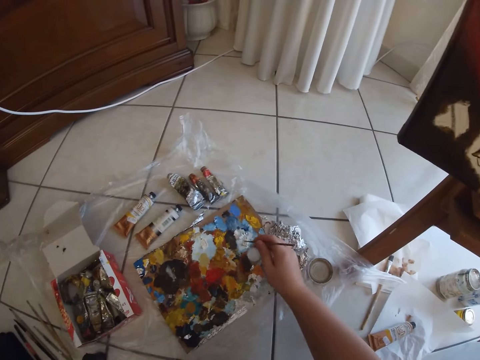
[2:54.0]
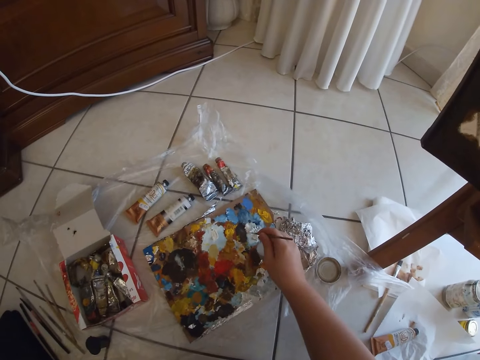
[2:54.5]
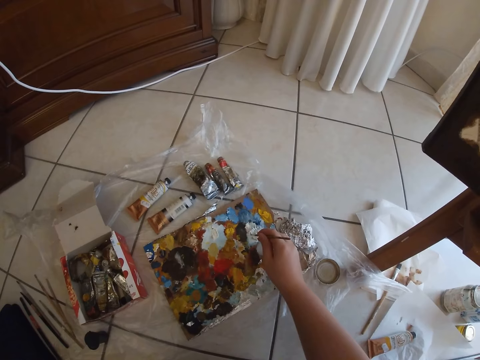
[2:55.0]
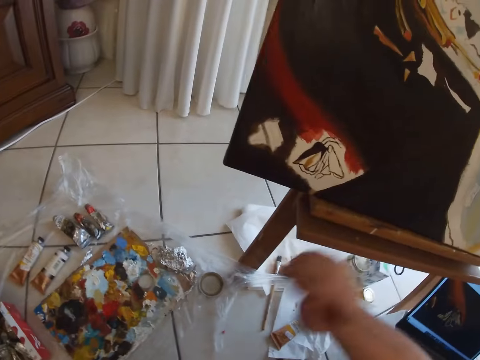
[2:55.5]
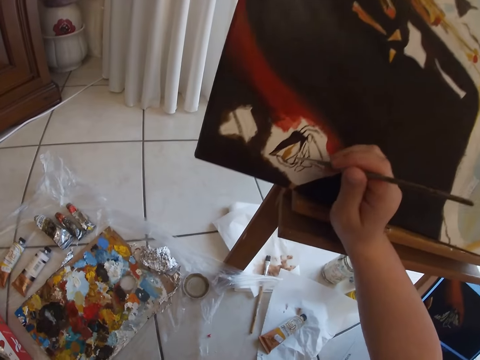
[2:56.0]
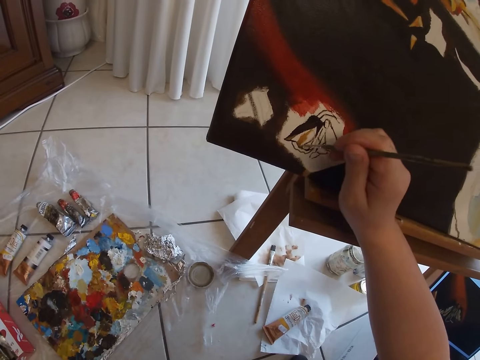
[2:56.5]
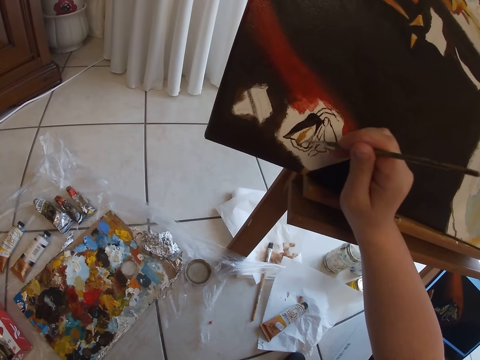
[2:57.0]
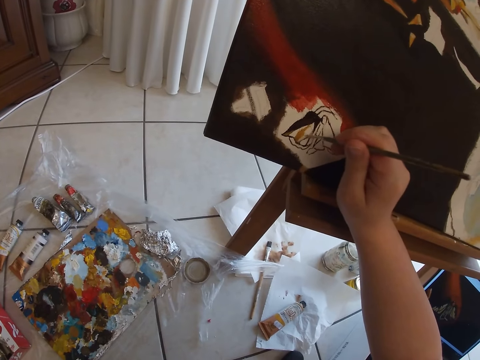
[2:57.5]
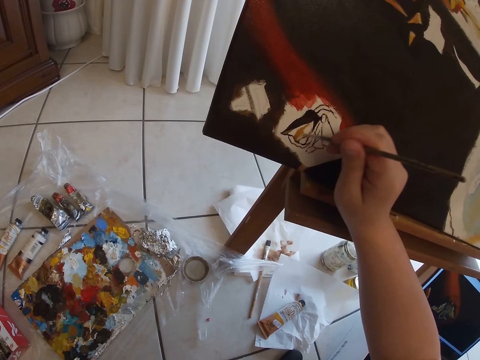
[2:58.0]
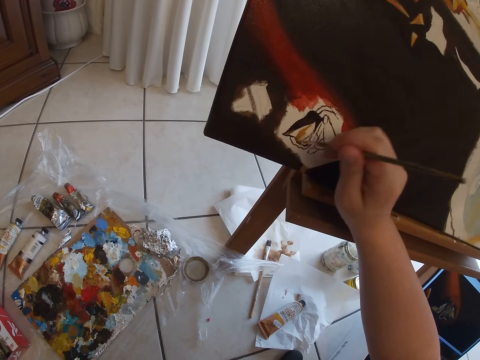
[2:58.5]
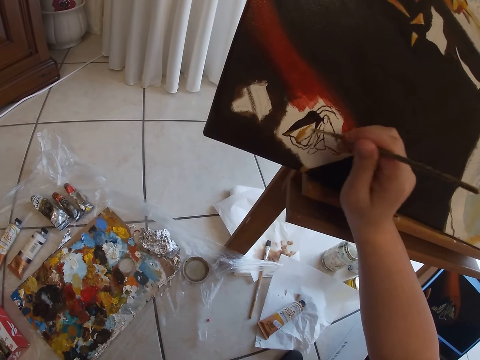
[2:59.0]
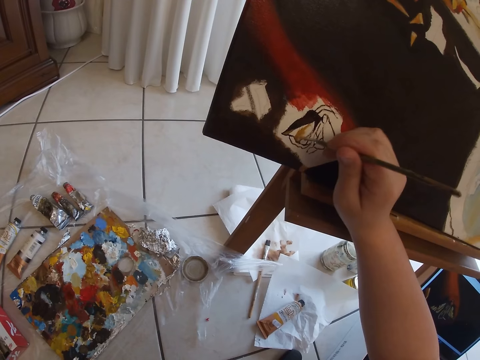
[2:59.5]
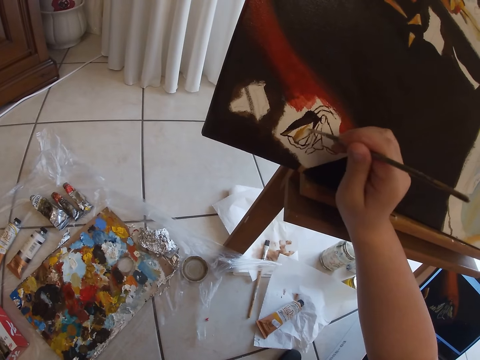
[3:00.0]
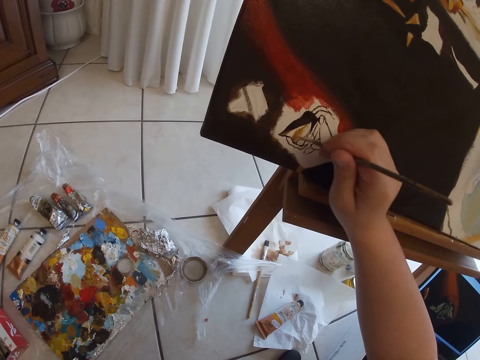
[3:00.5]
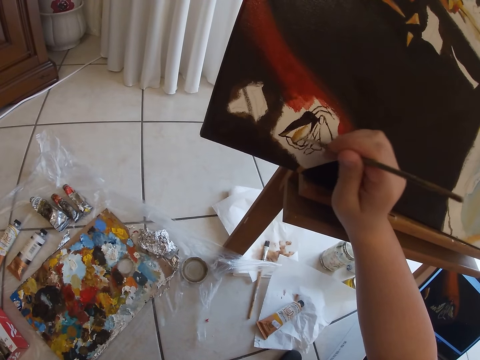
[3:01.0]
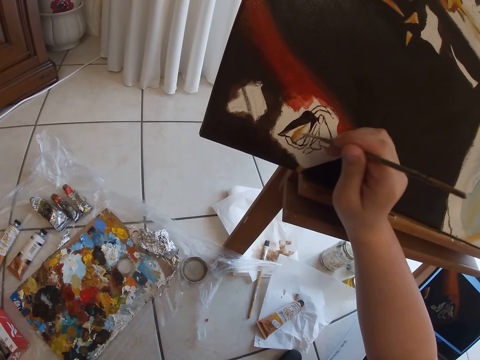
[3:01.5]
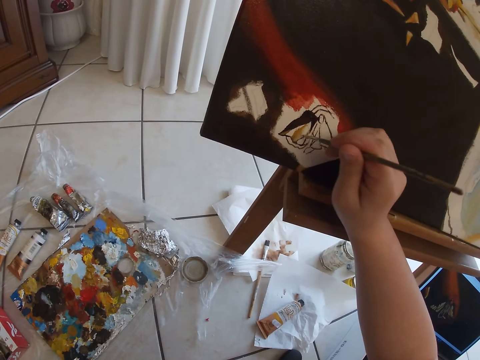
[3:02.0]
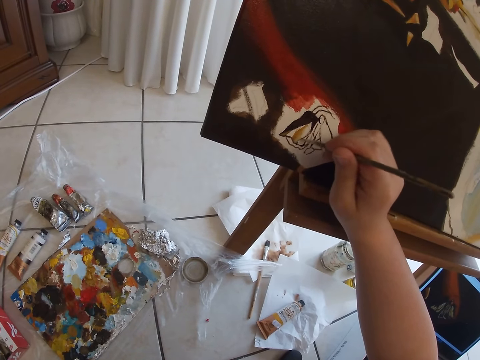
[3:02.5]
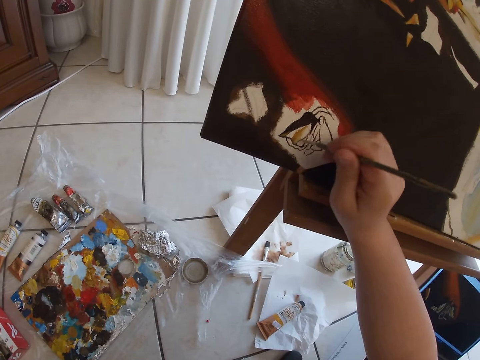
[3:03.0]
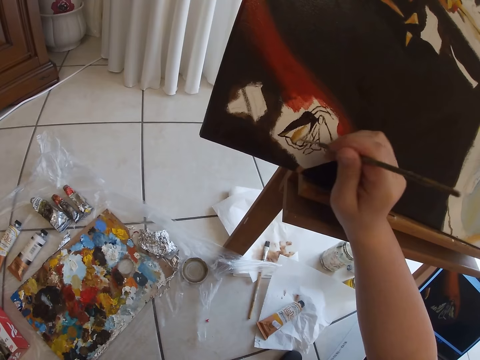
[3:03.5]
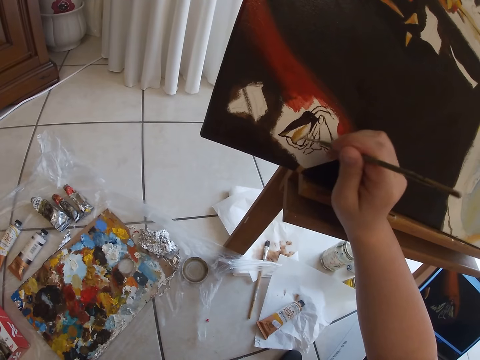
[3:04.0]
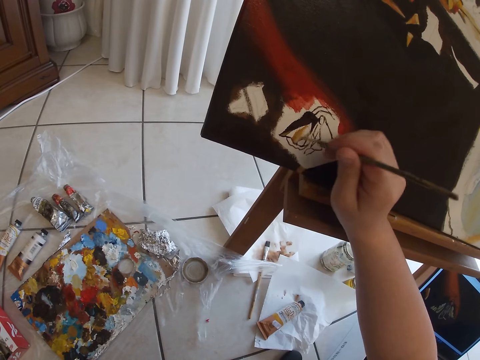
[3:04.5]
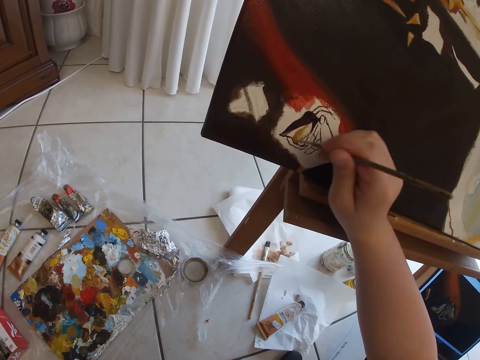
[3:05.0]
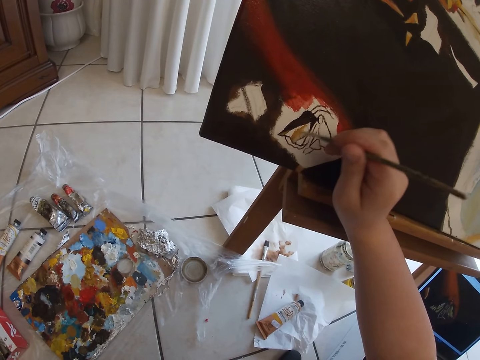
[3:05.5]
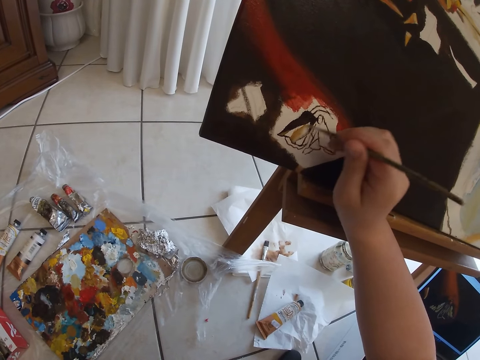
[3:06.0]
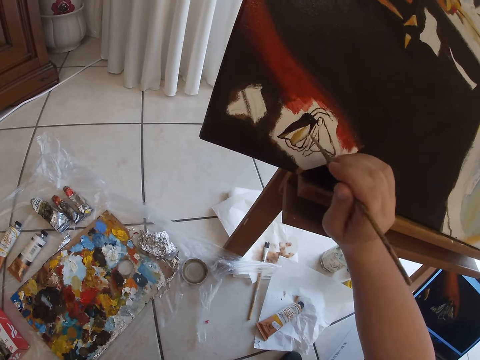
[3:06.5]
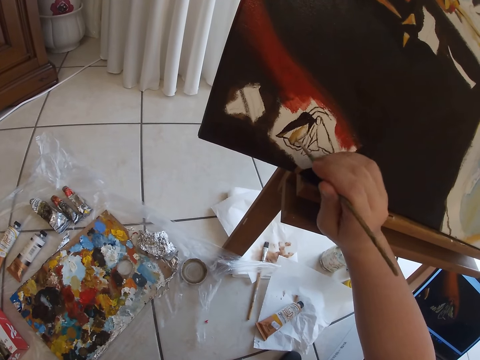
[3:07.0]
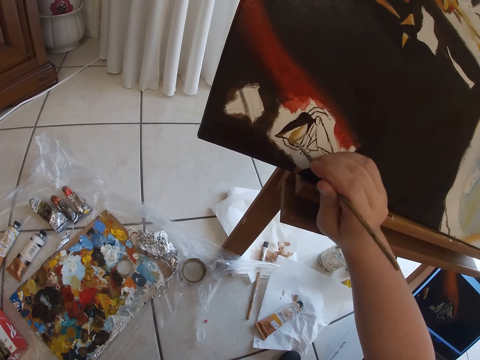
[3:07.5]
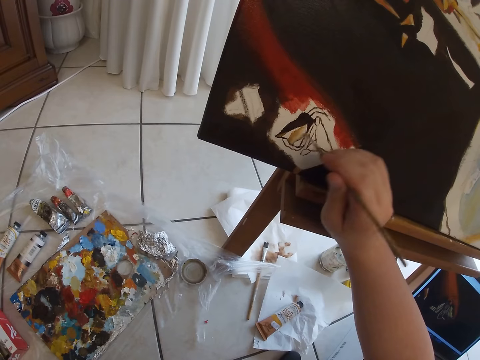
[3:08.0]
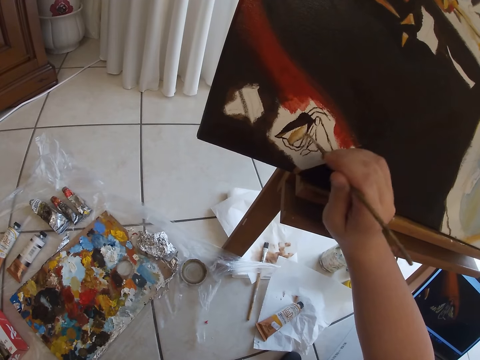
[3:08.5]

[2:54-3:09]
The camera wearer dabs at some paint in the palette with the paintbrush in her right hand. She paints on the canvas with the paintbrush in her right hand.

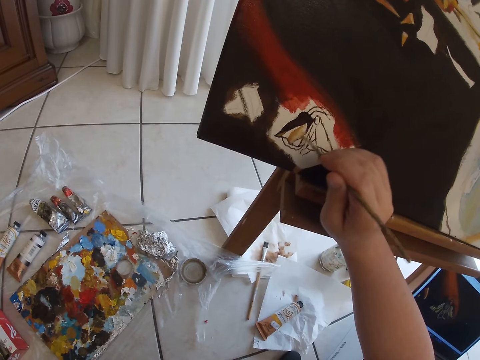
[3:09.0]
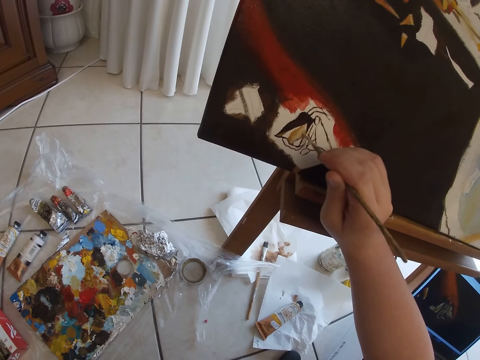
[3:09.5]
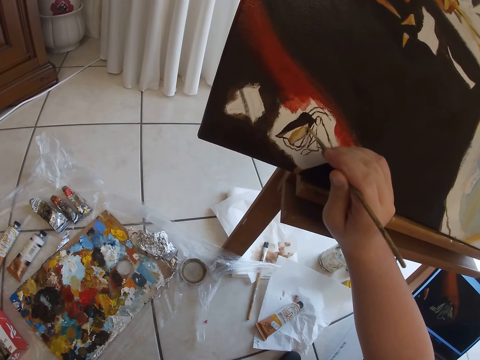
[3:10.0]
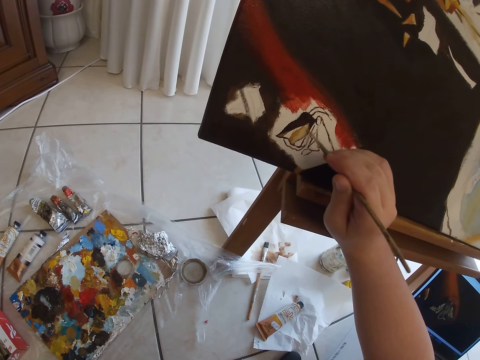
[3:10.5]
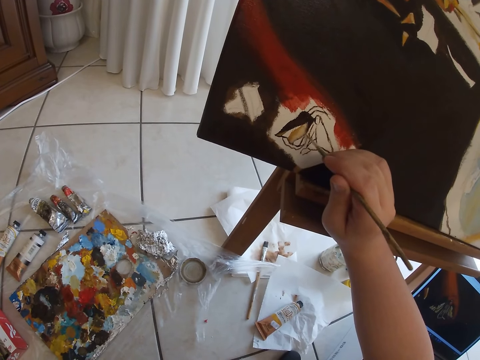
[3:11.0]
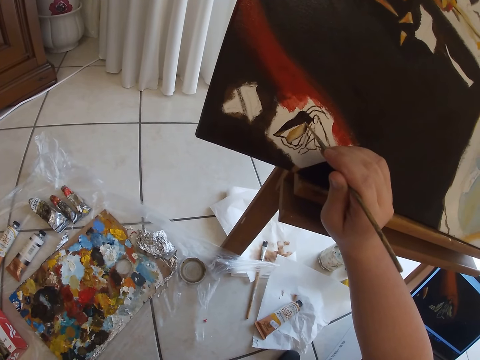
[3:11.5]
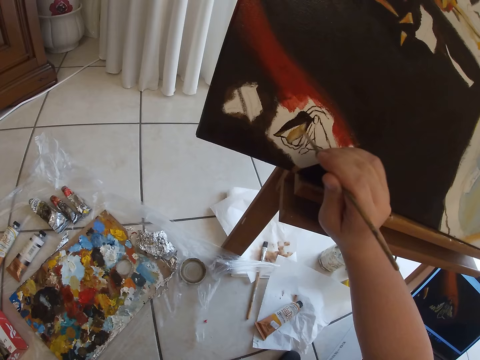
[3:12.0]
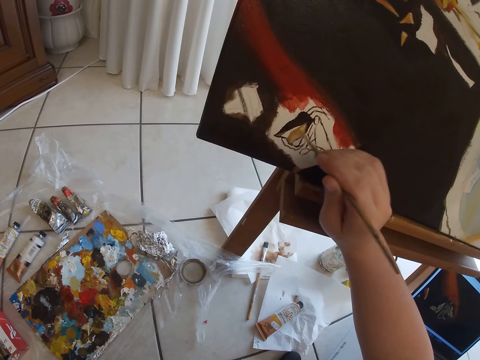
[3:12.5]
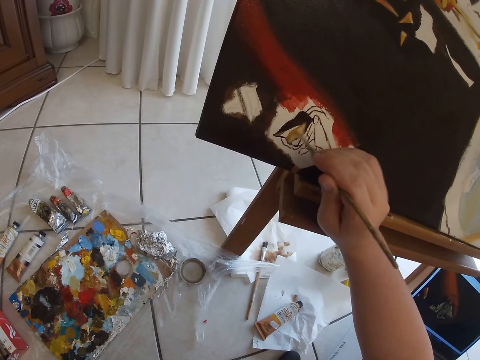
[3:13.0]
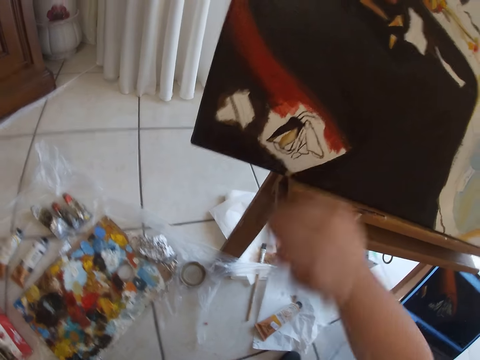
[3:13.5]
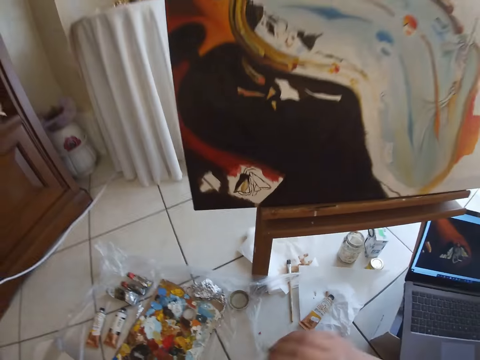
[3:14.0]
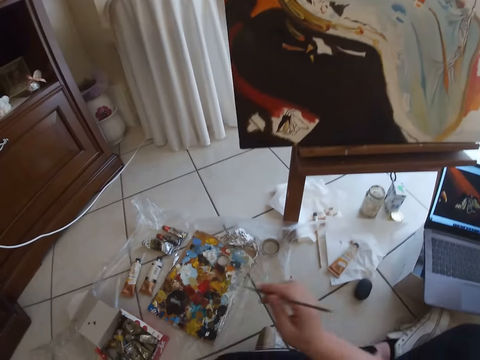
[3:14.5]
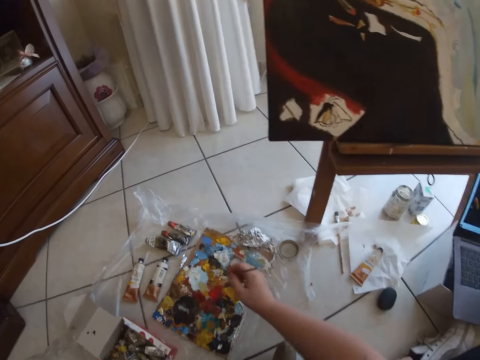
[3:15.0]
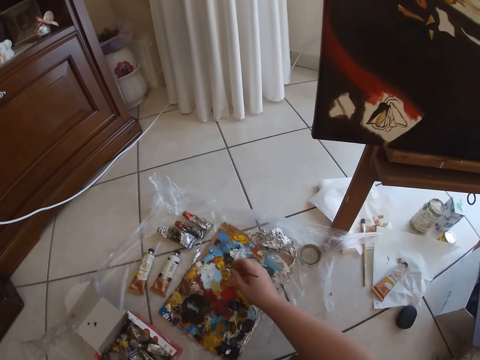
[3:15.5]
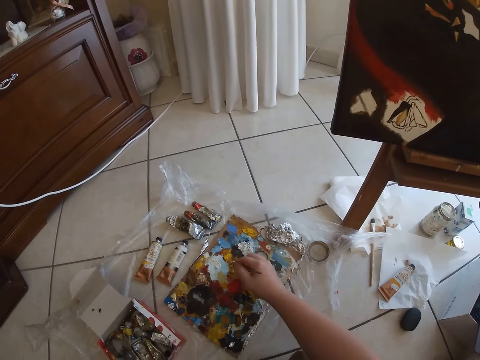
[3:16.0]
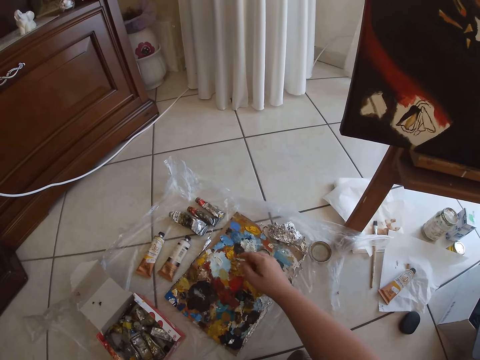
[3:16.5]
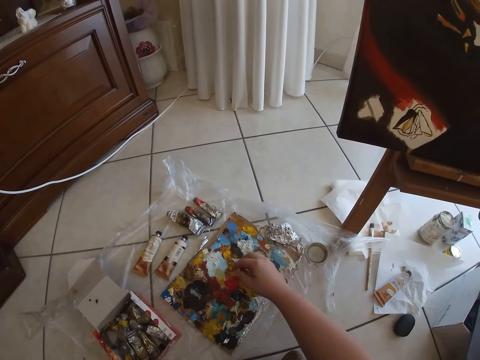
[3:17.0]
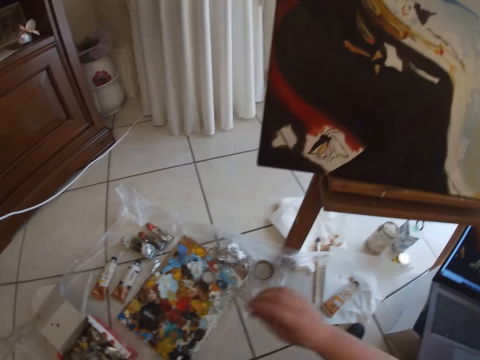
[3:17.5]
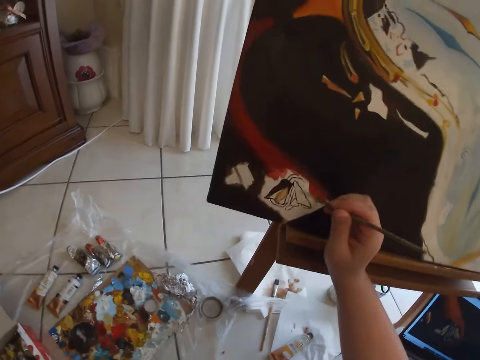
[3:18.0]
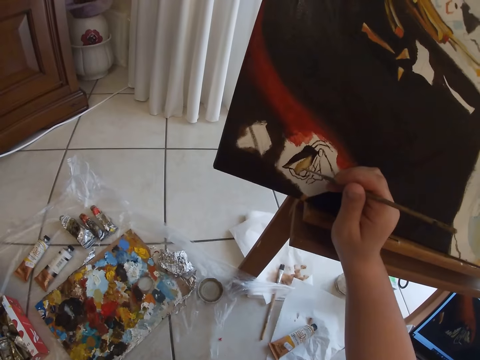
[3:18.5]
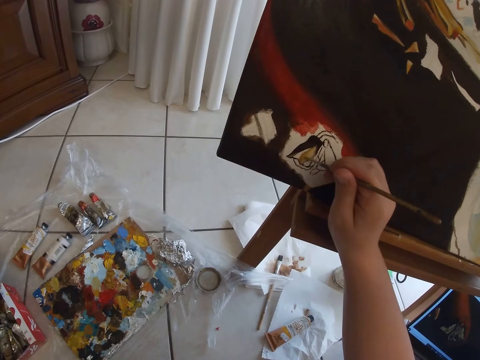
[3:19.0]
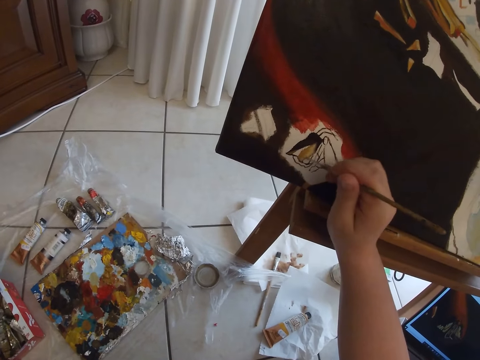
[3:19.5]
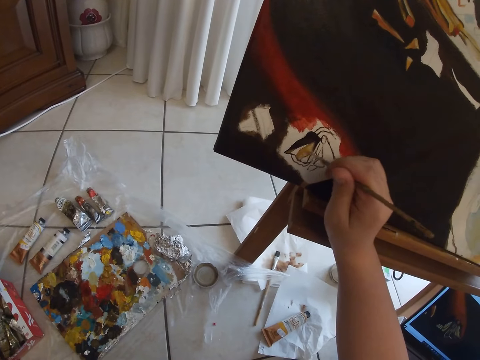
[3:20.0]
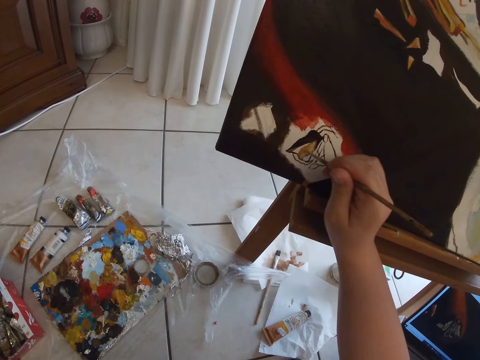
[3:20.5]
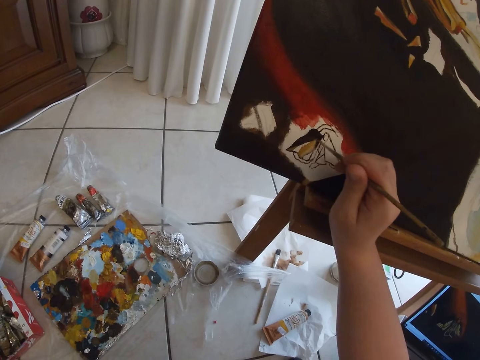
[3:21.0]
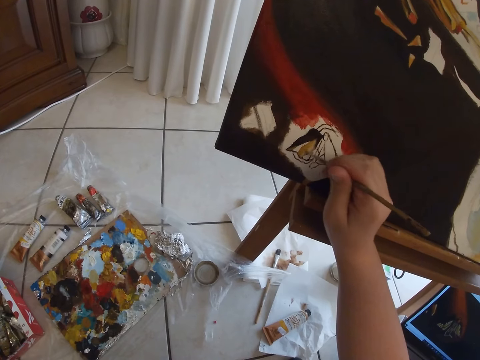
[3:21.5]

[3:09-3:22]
The camera wearer dabs at some paint in the palette with the paintbrush in her right hand. She paints on the canvas with the paint brush in her right hand.
